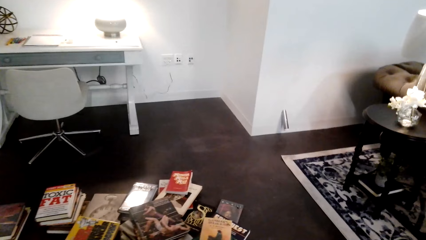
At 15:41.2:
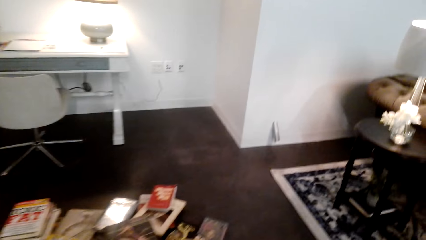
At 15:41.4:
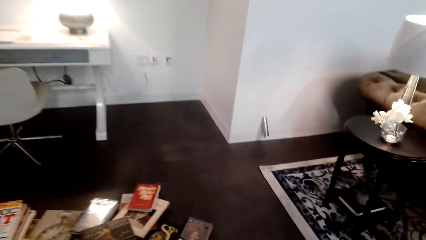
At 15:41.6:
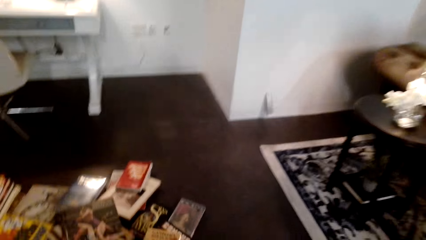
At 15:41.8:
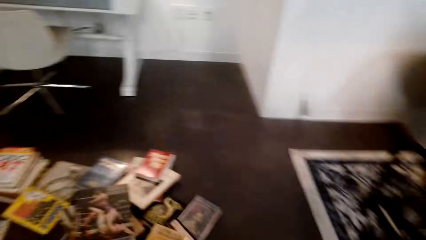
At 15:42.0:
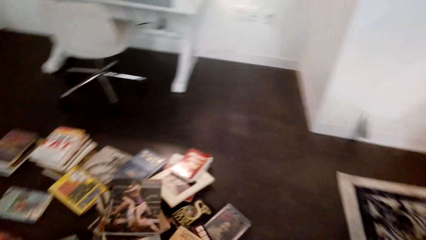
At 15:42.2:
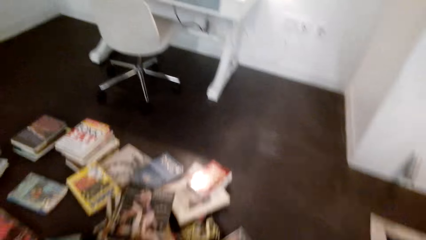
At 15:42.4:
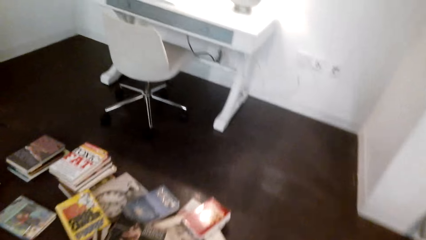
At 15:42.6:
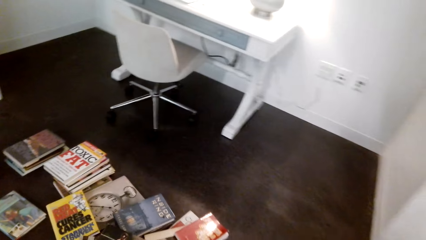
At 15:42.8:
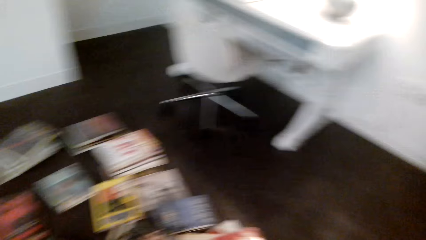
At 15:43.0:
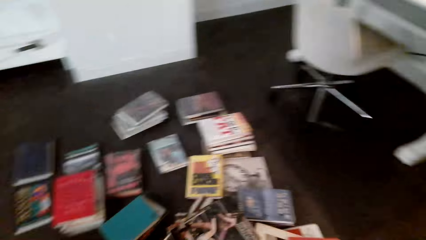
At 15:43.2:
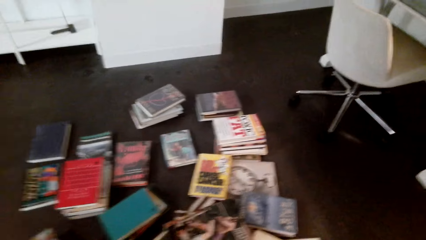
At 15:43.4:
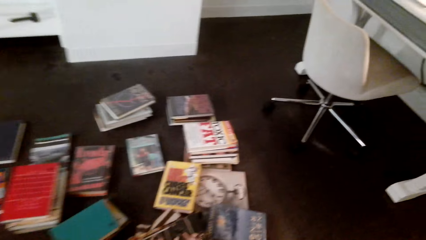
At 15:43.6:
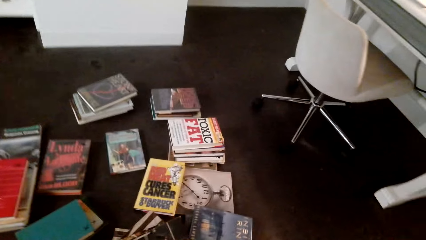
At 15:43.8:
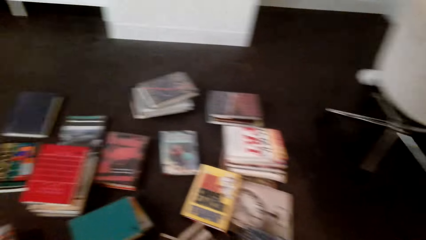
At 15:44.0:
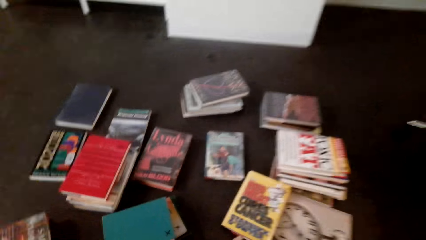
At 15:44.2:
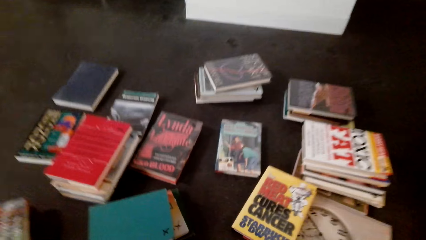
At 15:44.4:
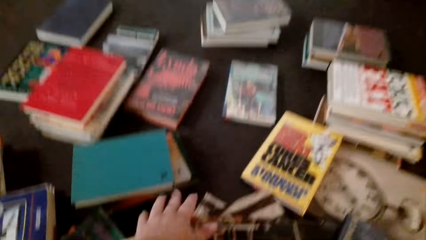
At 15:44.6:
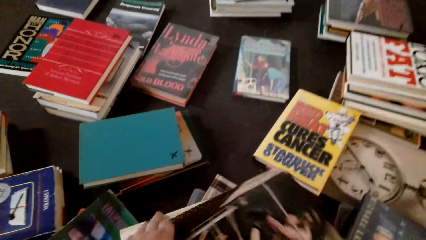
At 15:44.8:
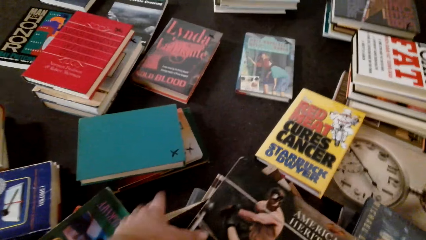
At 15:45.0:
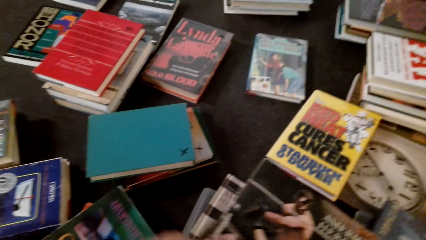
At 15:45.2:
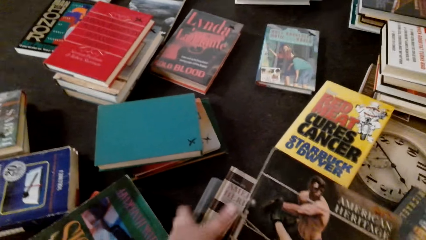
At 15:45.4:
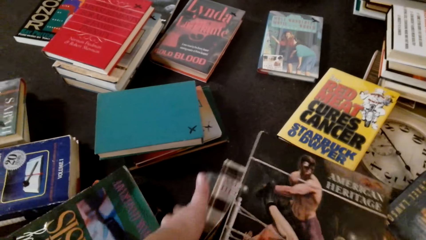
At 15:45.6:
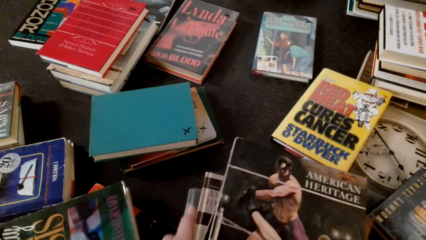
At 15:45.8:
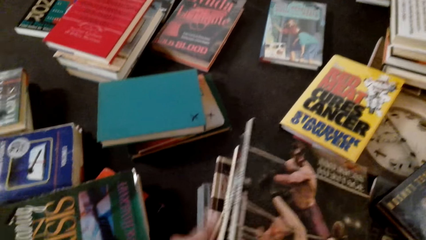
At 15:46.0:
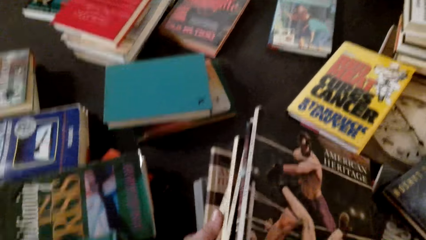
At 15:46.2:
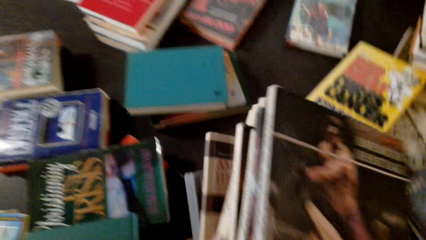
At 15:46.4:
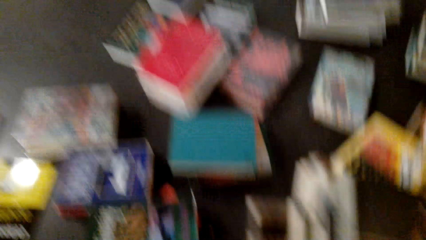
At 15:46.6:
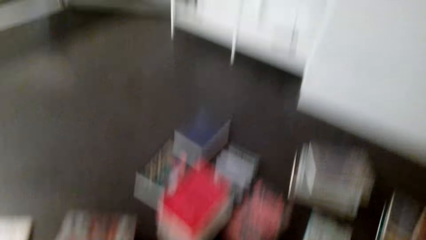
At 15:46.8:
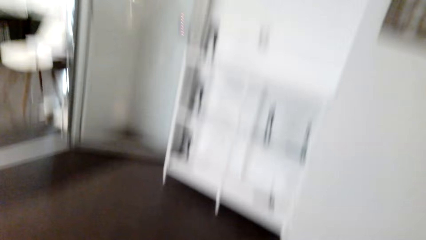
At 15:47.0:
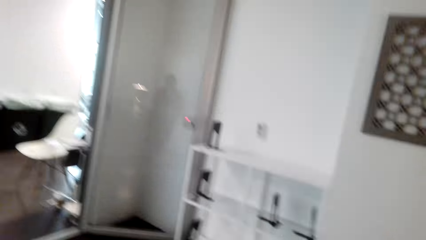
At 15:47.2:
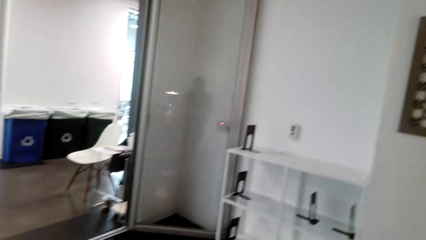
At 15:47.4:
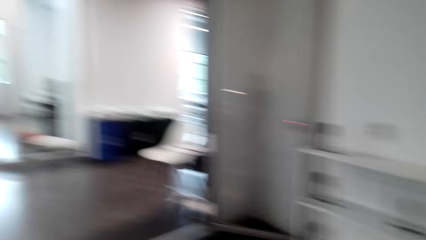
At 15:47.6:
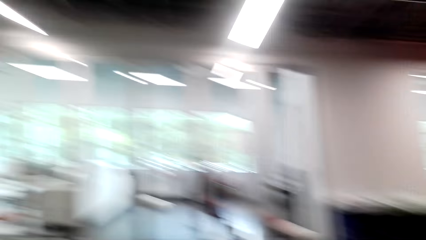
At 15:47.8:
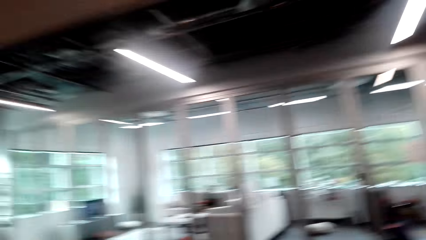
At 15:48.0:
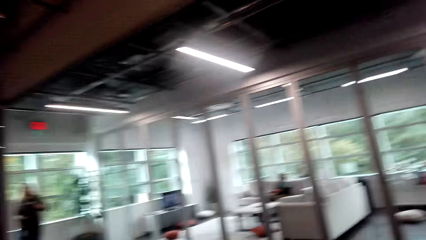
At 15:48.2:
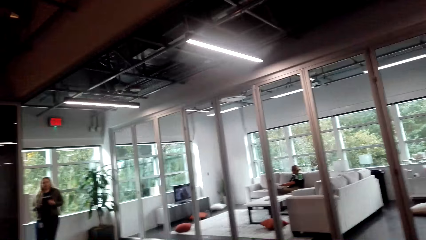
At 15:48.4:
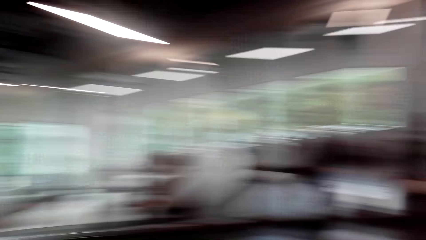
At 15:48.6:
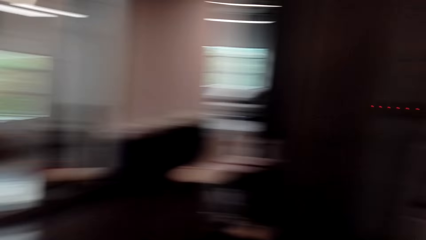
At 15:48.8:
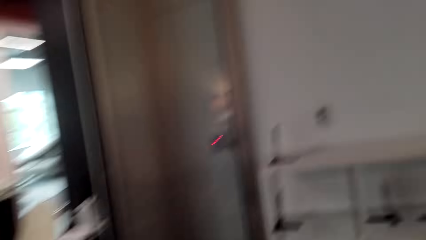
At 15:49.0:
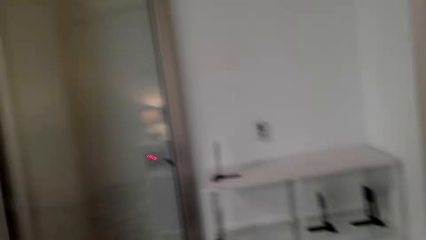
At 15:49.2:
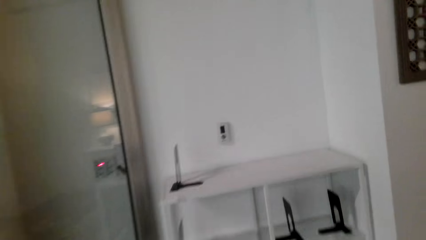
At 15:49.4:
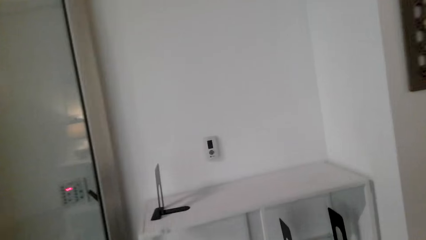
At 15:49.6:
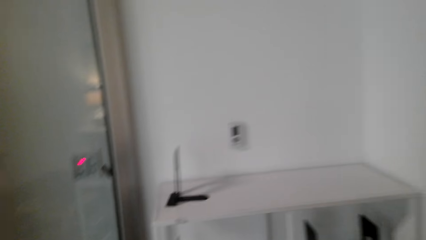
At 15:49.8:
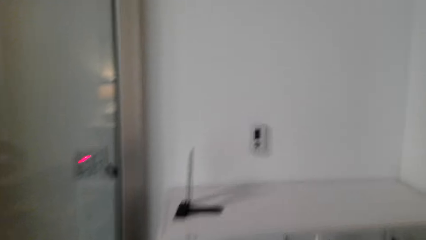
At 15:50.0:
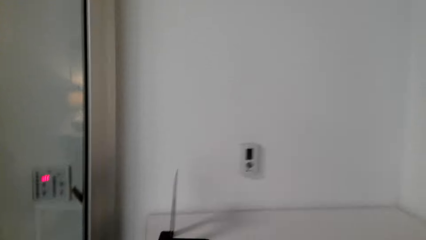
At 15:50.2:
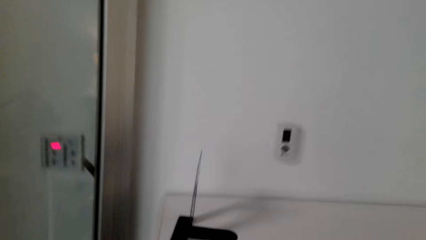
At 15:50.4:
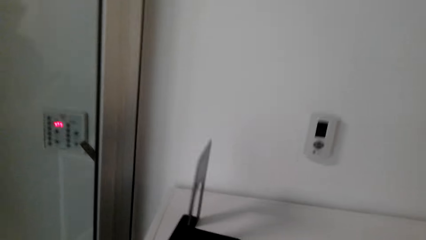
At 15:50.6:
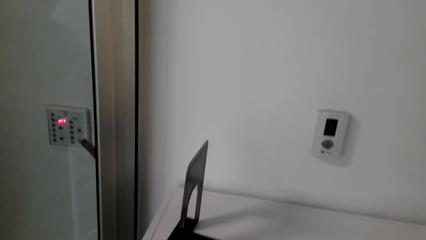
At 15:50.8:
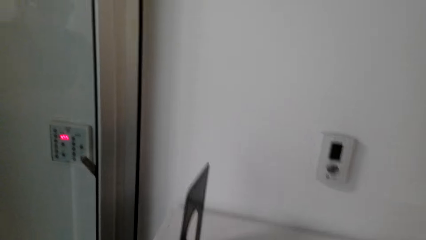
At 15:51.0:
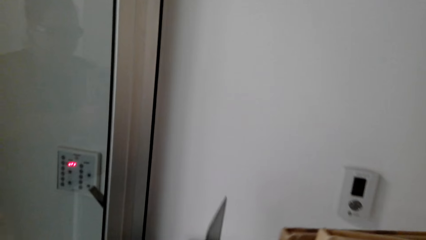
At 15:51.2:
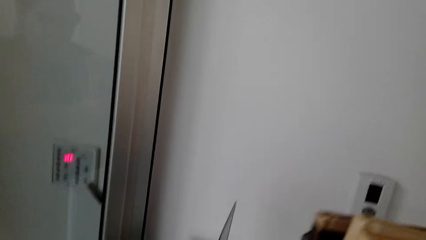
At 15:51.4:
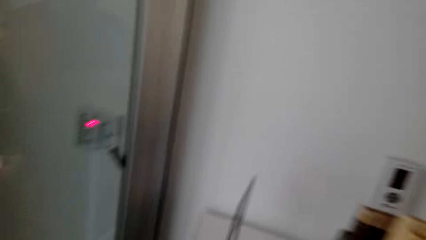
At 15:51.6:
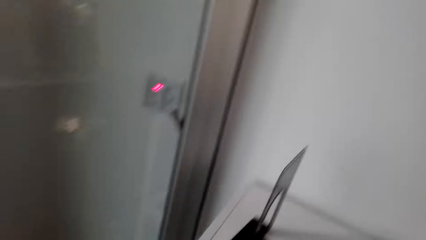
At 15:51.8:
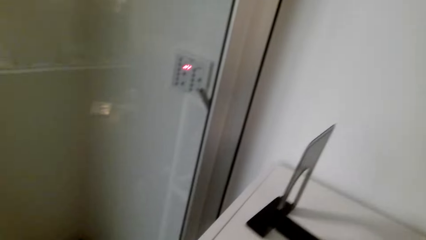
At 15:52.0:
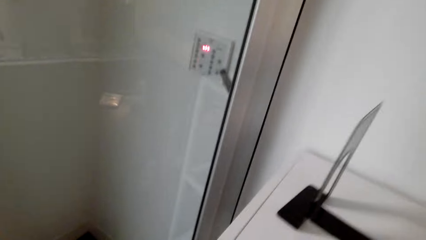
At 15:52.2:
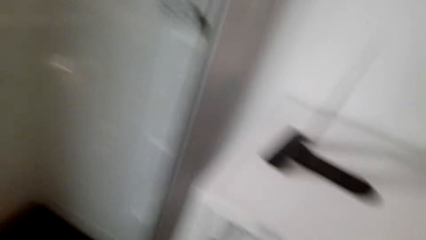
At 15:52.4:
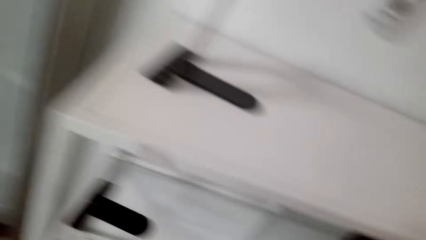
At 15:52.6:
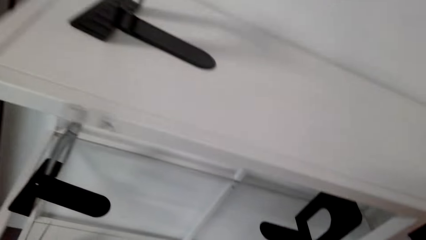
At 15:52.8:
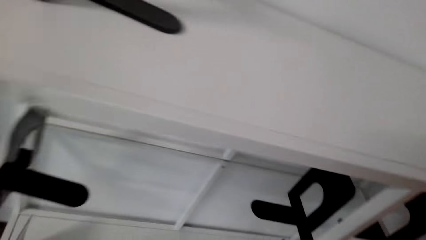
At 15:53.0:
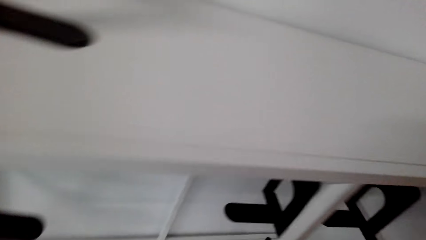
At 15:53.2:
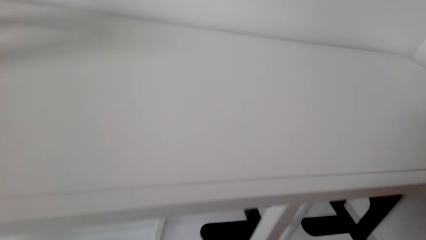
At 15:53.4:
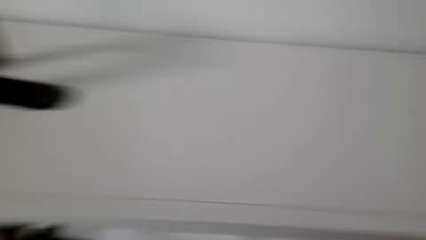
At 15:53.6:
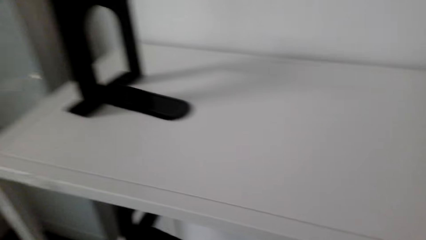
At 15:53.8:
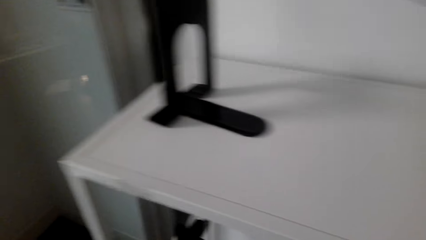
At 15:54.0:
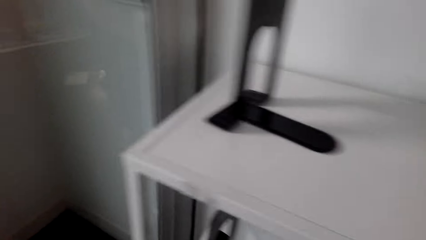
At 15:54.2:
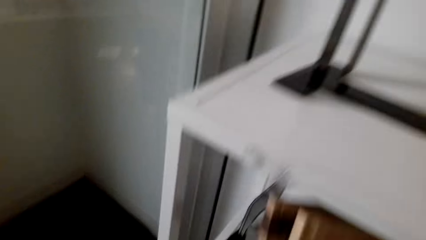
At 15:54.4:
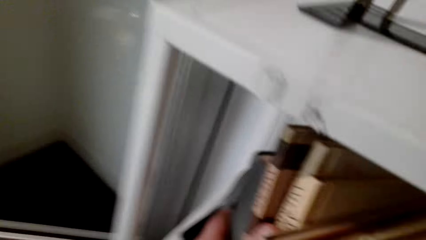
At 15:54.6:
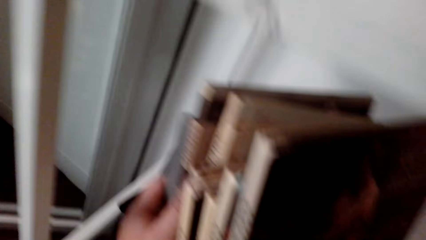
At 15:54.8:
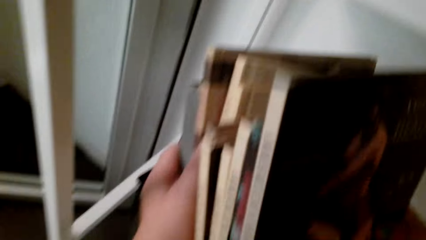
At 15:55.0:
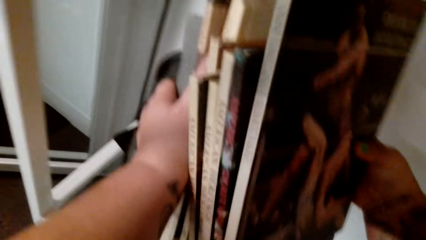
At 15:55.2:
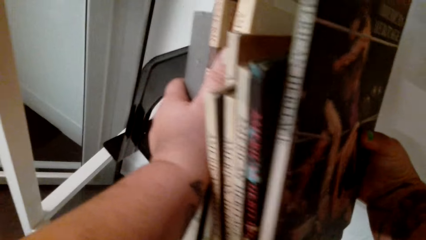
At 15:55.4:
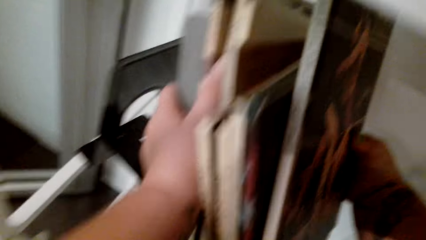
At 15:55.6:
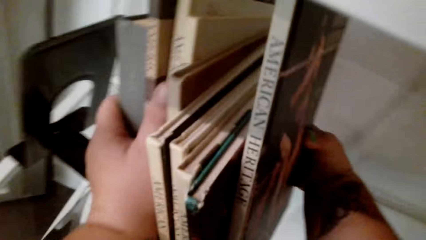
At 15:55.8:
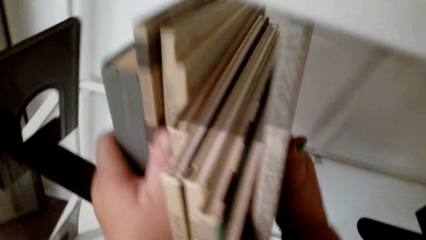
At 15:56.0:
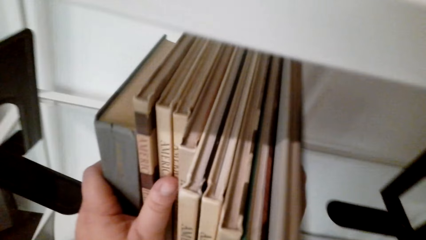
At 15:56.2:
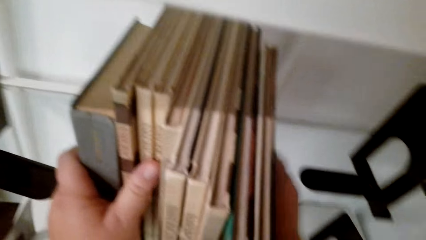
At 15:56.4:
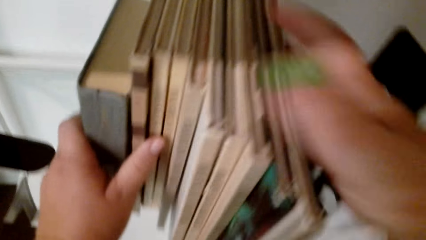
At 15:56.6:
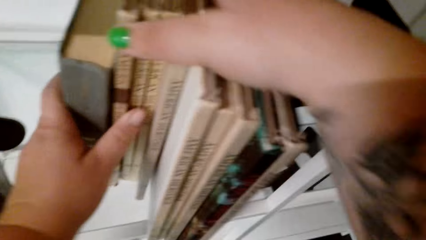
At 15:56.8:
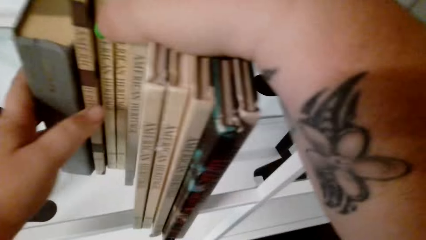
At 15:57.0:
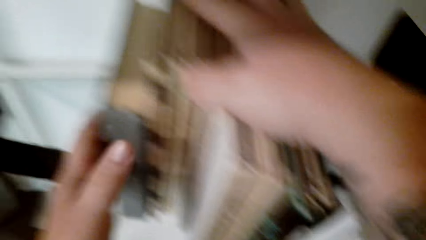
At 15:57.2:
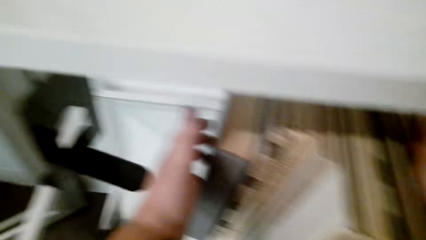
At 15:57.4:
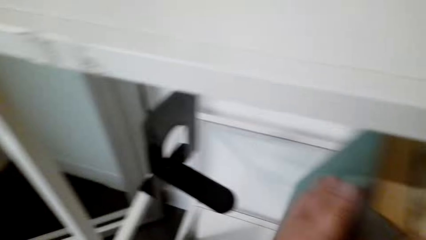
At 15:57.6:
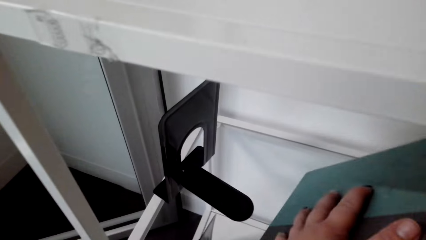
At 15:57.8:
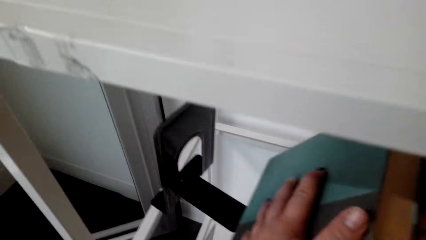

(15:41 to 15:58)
The camera wearer looks at the books. They pick the books from the floor. They lift the books. They look around the room. They walk towards the cabinet. They arrange the books in the shelf. They place the books in the cabinet.
